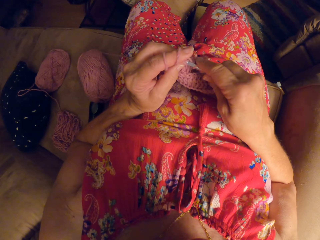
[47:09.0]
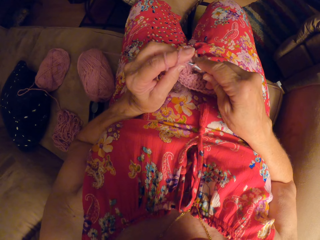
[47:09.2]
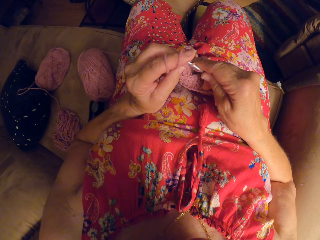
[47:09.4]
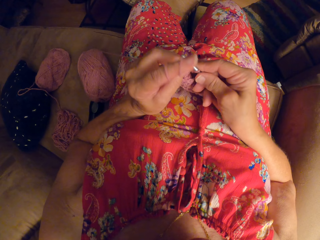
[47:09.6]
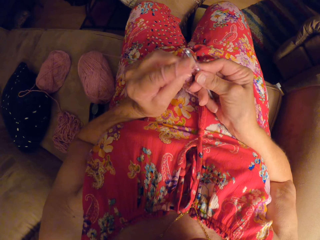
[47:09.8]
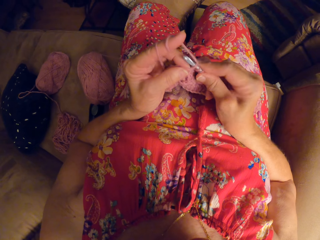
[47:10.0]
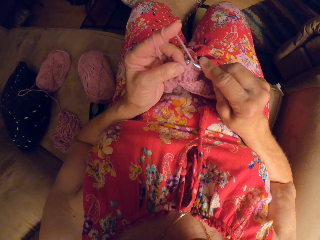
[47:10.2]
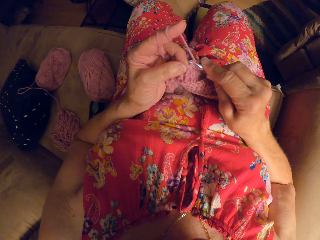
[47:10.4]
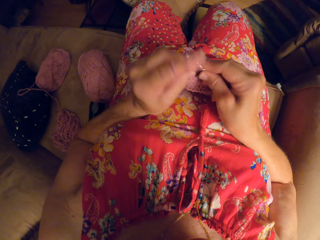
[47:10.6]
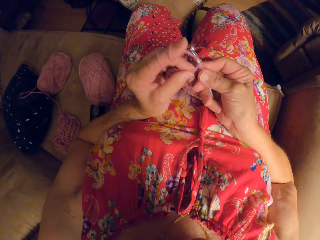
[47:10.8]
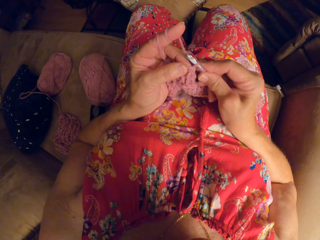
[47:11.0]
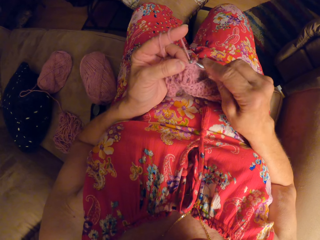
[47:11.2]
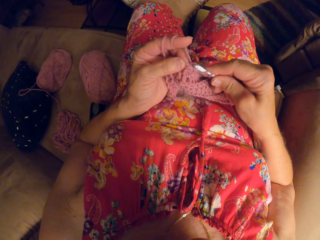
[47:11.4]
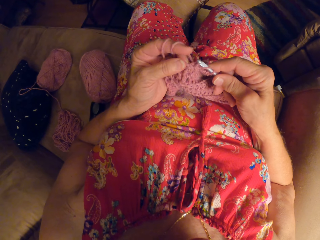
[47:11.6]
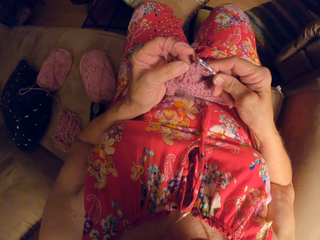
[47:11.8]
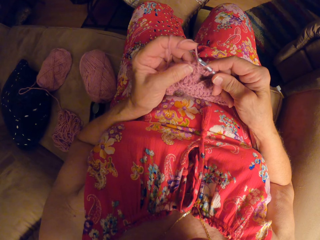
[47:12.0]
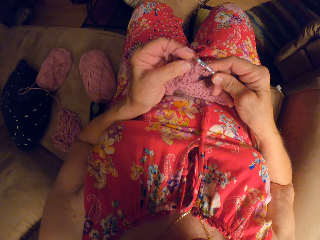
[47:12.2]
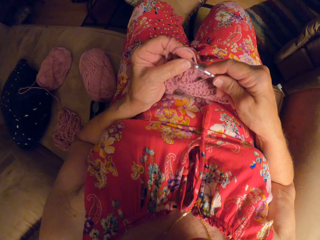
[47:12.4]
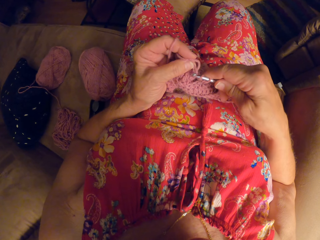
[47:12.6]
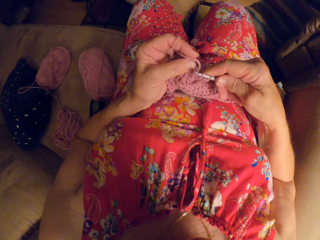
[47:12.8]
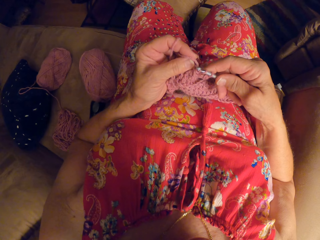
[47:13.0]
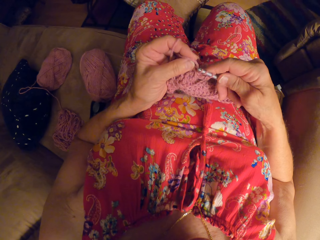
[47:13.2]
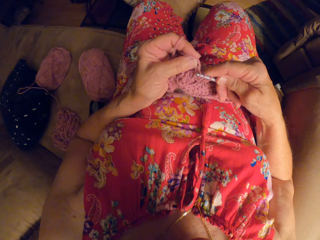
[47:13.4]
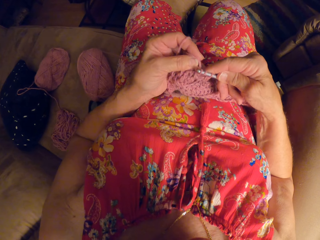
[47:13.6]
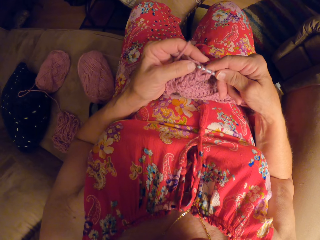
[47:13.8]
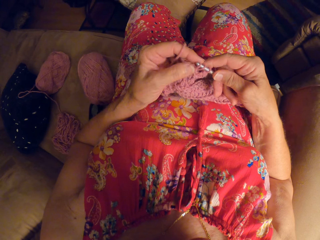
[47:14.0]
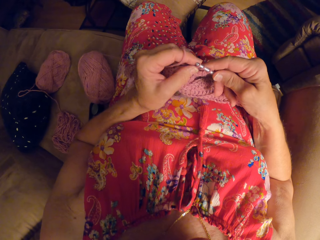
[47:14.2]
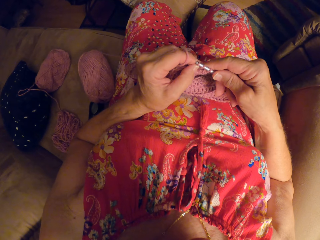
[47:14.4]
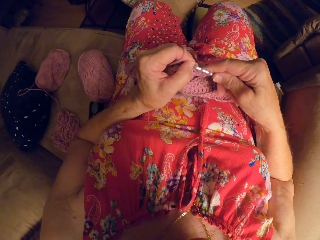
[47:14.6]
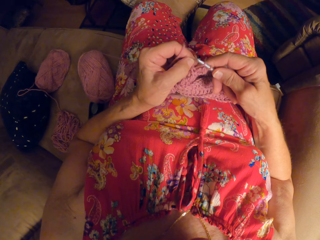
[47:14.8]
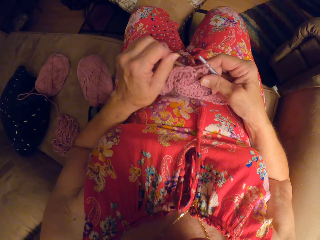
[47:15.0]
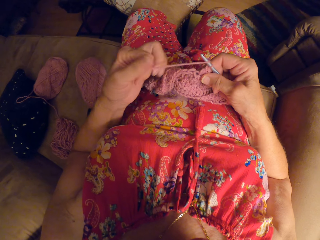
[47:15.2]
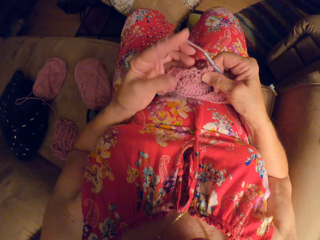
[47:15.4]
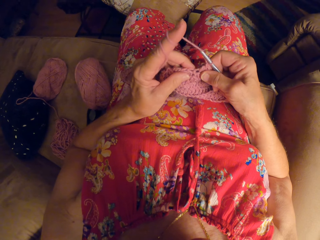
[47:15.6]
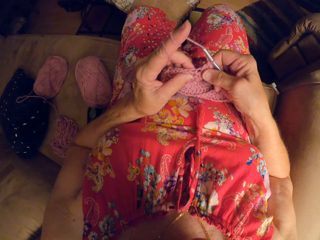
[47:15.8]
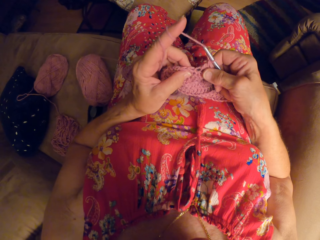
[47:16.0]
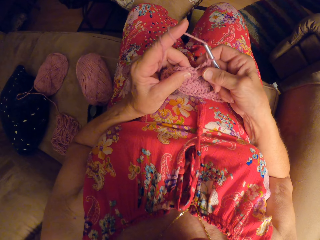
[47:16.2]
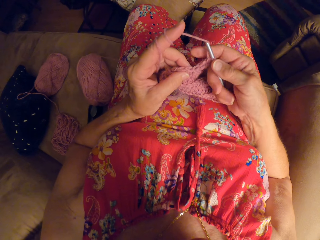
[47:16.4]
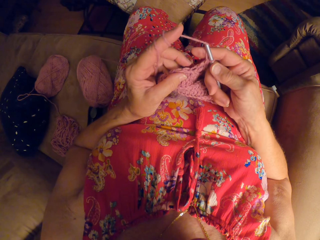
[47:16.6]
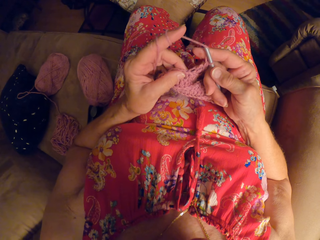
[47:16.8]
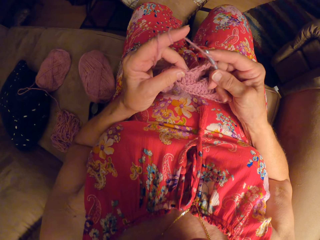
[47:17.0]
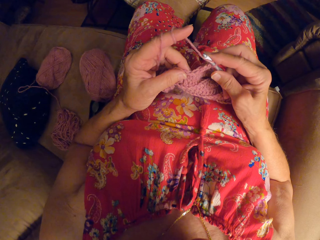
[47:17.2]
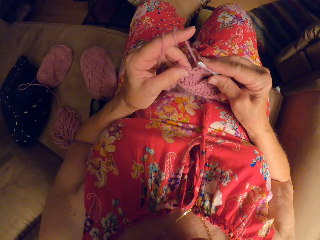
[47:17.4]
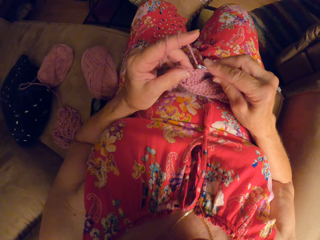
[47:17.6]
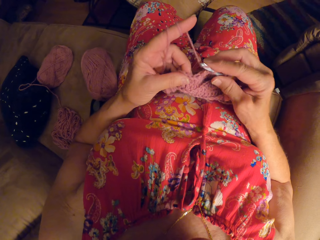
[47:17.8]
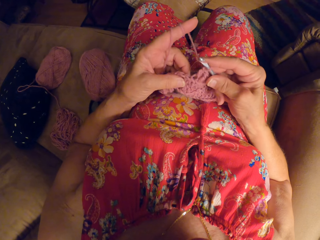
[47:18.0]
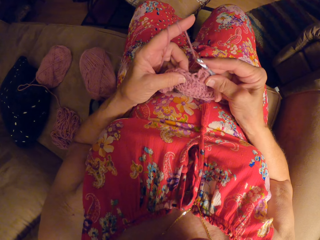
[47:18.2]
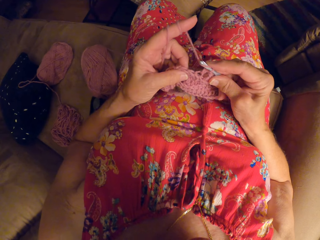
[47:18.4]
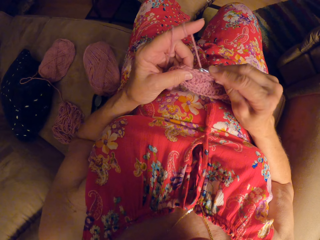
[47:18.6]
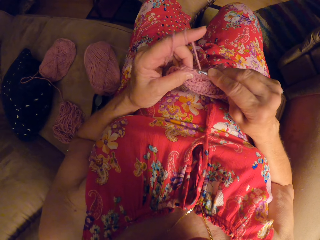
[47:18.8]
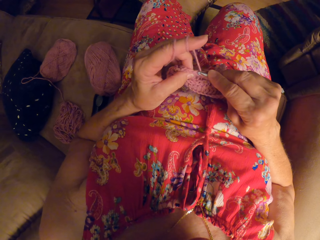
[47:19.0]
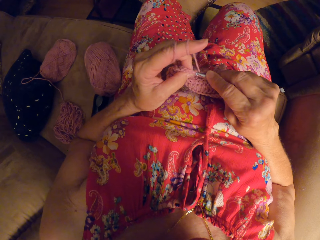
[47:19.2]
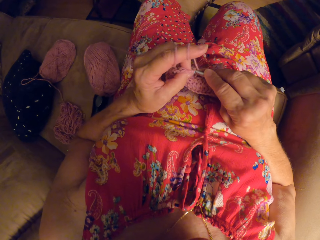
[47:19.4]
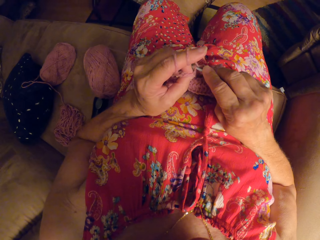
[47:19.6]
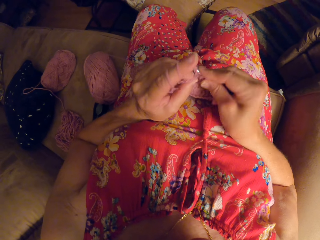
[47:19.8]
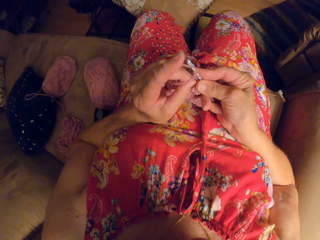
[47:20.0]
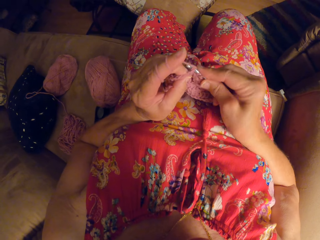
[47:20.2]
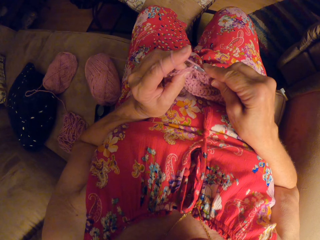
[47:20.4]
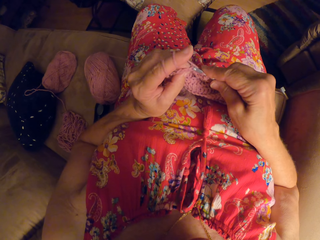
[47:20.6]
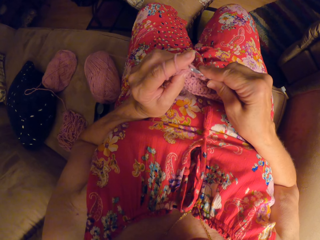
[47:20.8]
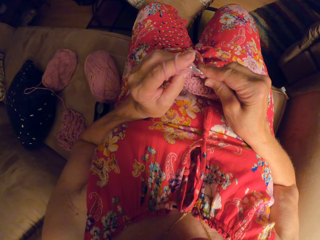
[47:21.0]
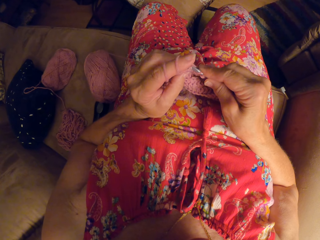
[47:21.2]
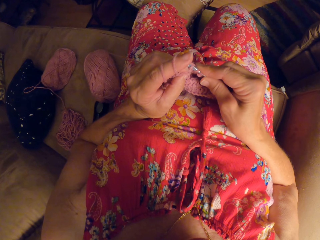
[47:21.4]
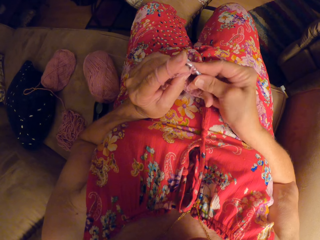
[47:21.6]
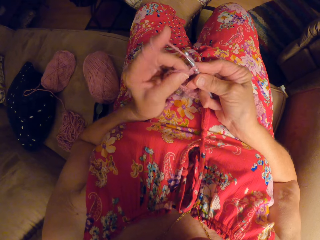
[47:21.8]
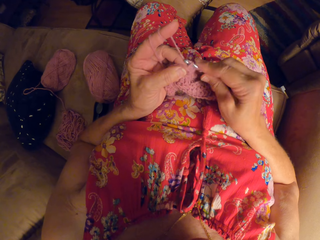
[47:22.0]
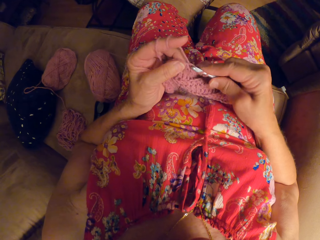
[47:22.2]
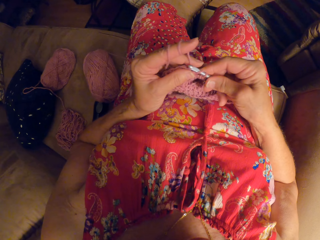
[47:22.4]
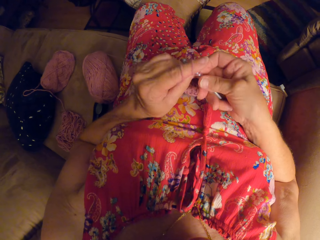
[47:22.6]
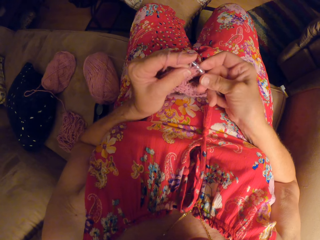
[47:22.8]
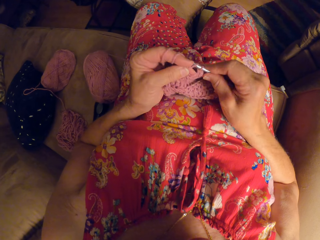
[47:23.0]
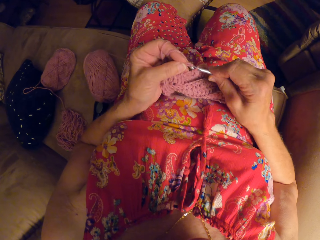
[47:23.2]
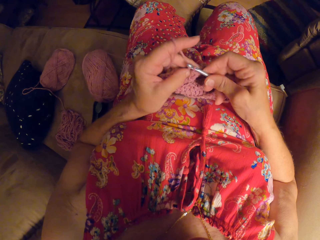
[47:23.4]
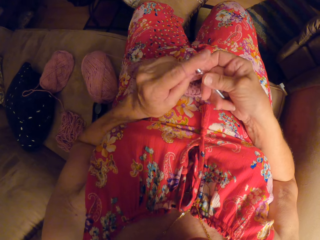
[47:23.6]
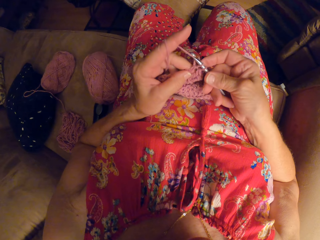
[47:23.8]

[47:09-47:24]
The camera wearer rolls the yarn around her finger. She weaves a fabric cloth.

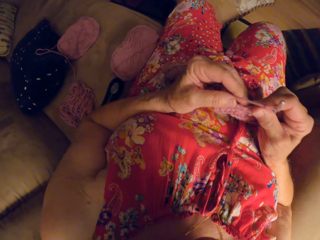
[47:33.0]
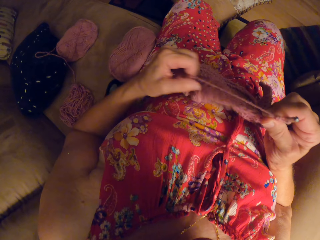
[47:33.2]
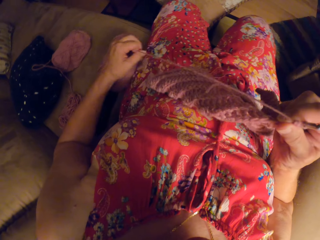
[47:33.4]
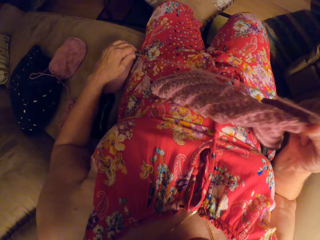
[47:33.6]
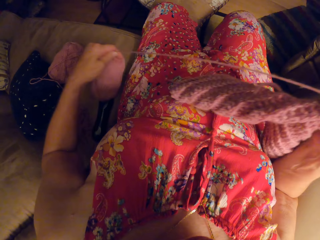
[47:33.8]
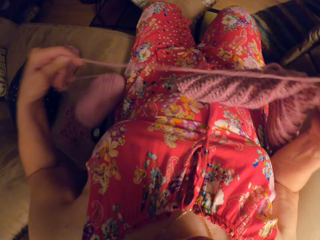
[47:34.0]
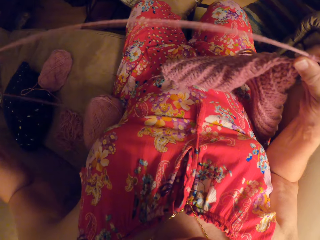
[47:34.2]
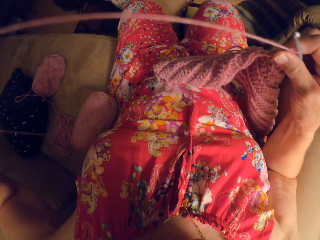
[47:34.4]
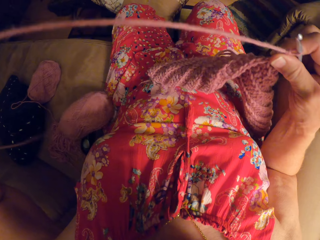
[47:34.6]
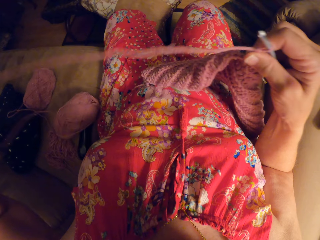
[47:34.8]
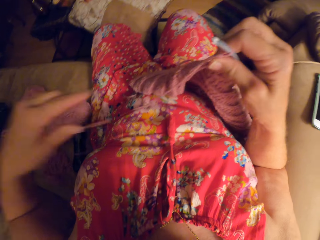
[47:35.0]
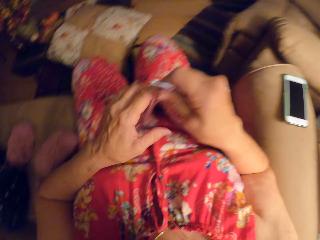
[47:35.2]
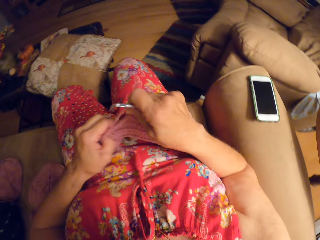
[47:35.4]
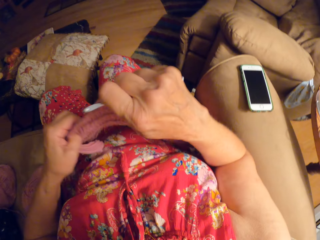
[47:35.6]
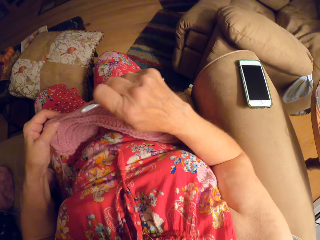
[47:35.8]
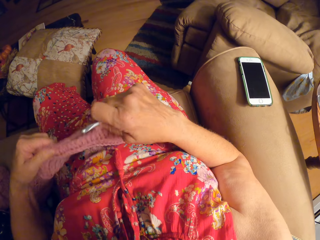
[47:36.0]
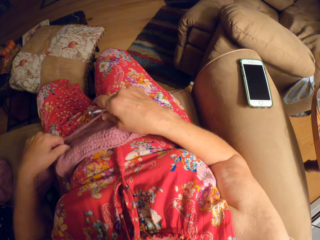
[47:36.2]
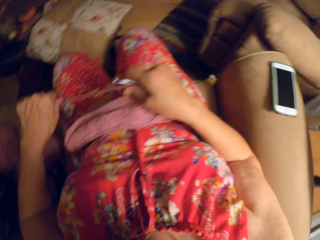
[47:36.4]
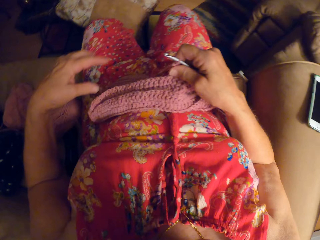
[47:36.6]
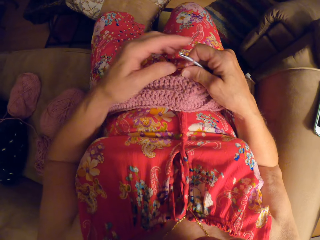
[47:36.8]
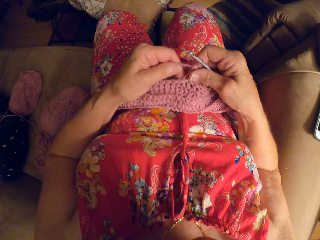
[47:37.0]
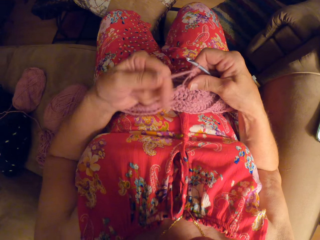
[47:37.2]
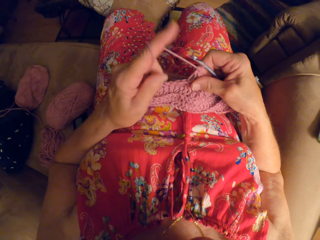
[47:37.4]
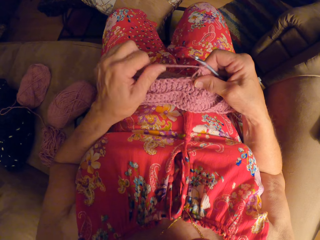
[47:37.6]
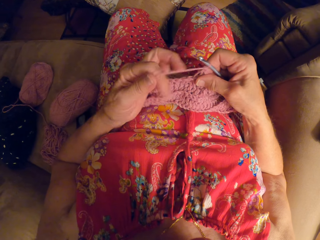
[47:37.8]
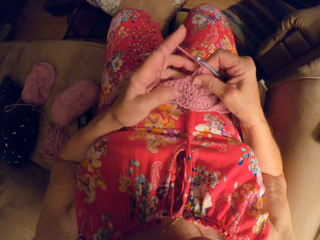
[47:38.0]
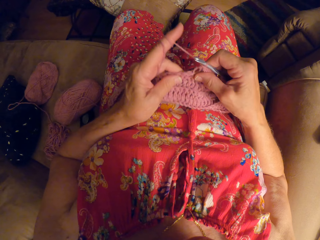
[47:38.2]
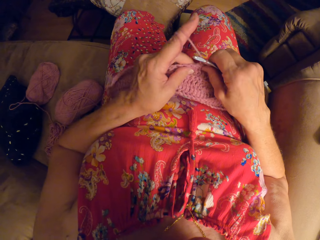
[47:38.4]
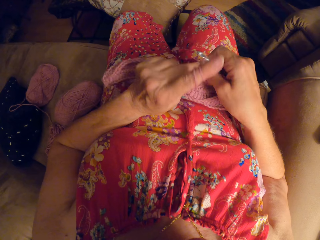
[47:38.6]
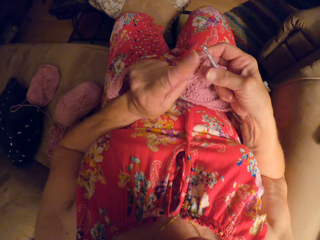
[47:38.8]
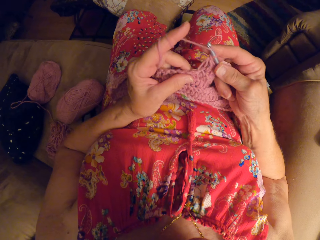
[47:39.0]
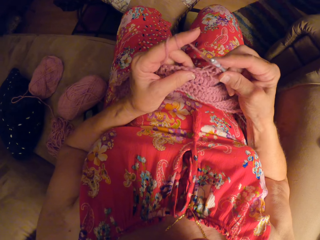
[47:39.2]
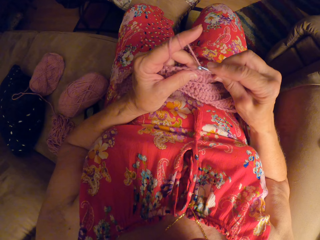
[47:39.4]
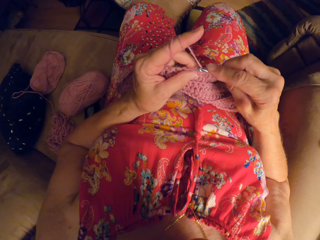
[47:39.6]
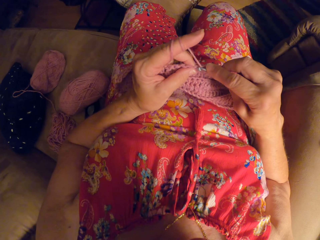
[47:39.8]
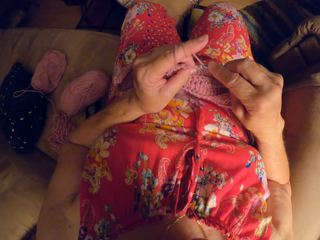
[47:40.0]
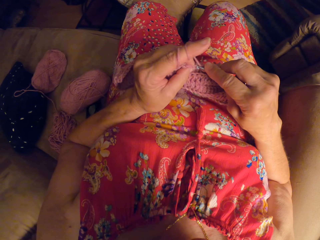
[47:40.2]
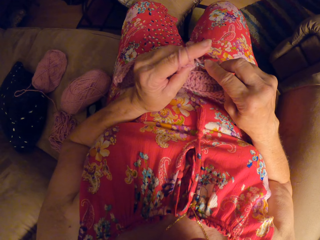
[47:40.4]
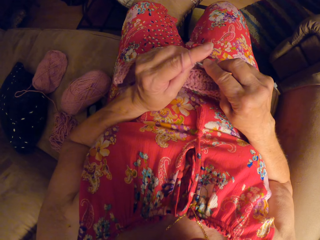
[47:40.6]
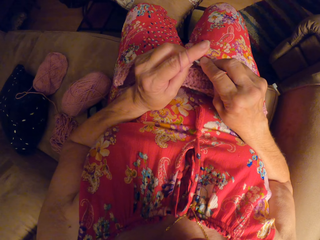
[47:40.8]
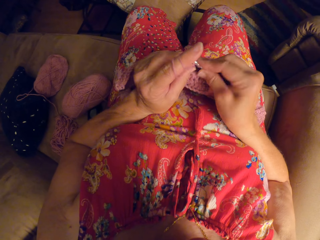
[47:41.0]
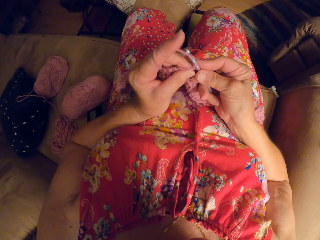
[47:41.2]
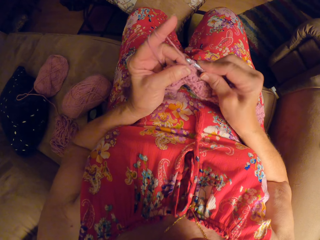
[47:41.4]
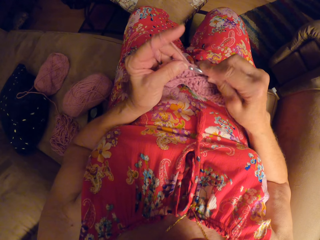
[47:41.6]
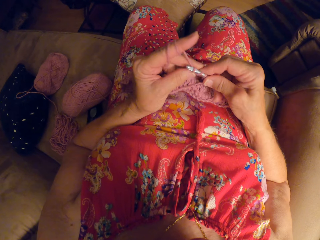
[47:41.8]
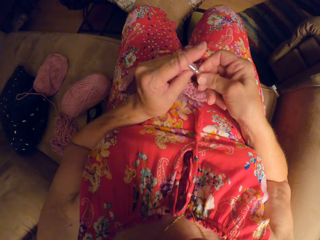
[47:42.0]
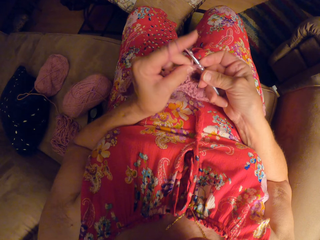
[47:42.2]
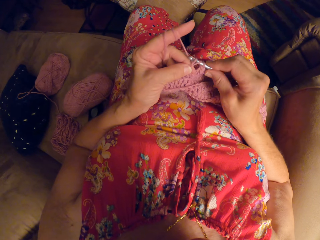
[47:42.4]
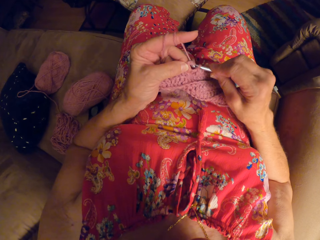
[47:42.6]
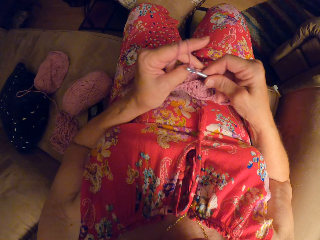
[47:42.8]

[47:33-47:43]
The camera wearer unwinds more yarn strand from the ribbon yarn. She adjusts the yarn. She looks at a phone on the right arm of the couch. She adjusts the crochet craft. She looks at the crochet craft in her hands. She continues to crochet the yarn.
